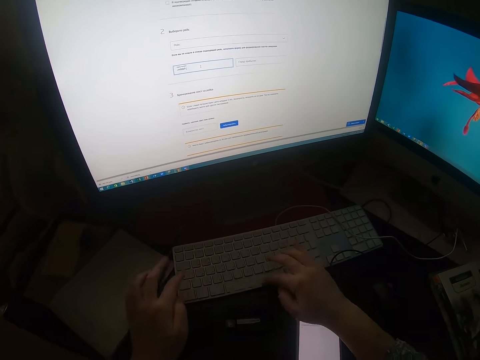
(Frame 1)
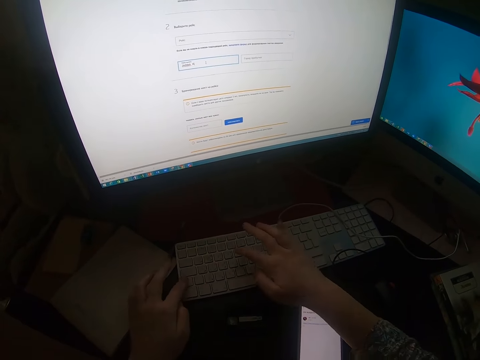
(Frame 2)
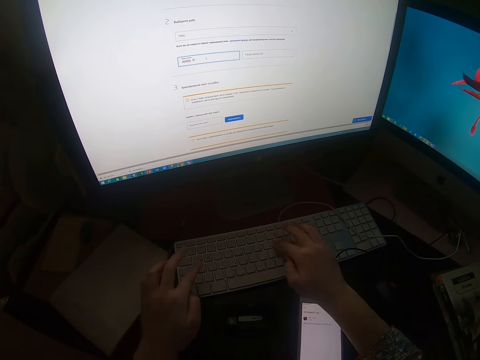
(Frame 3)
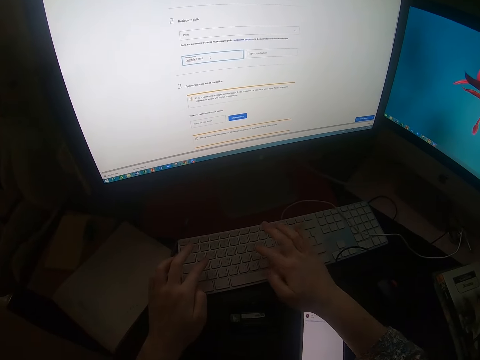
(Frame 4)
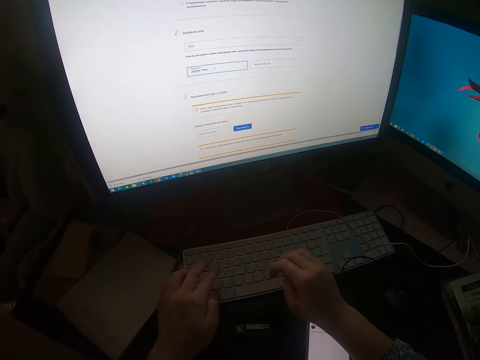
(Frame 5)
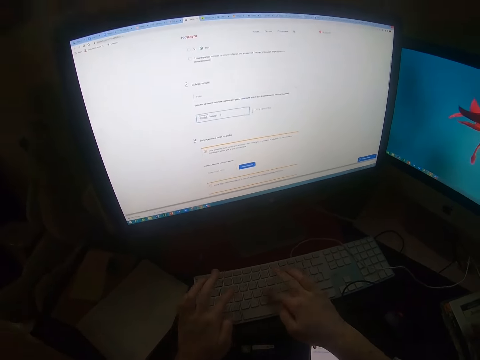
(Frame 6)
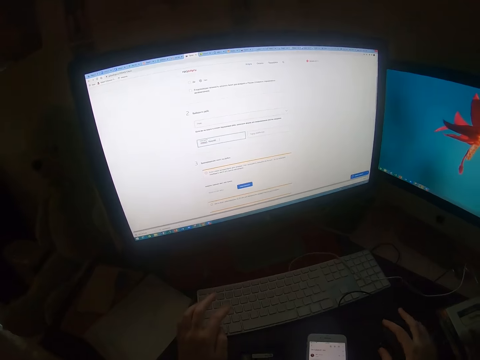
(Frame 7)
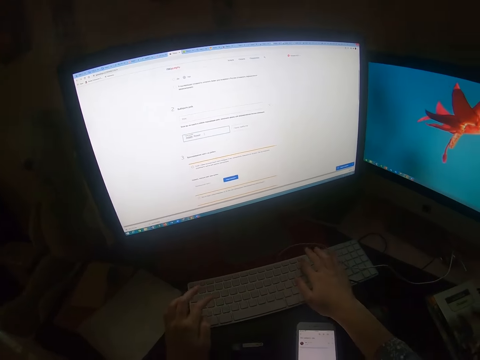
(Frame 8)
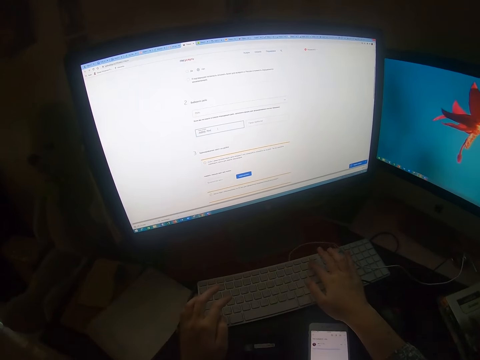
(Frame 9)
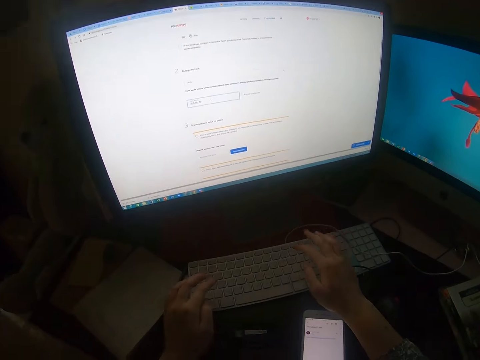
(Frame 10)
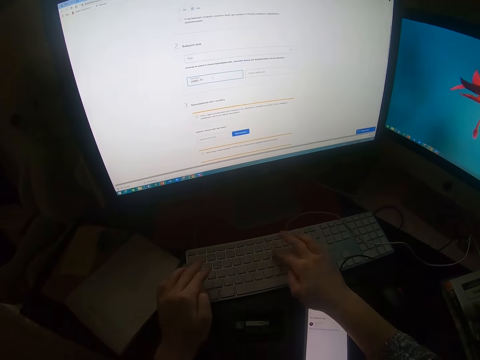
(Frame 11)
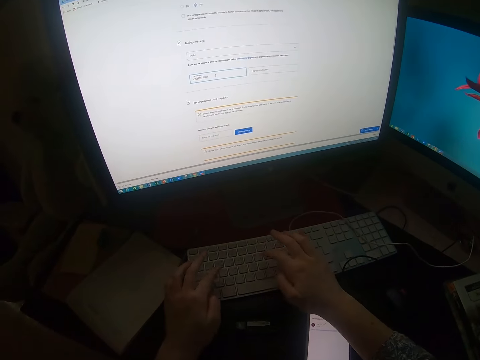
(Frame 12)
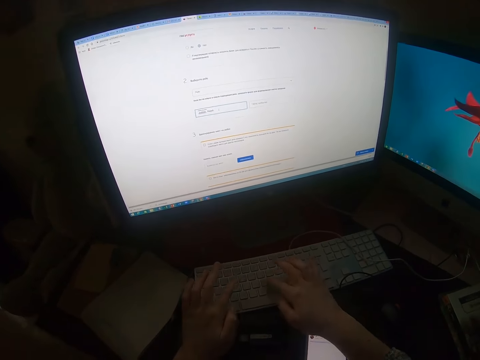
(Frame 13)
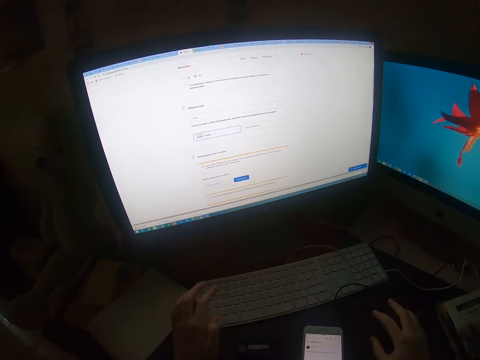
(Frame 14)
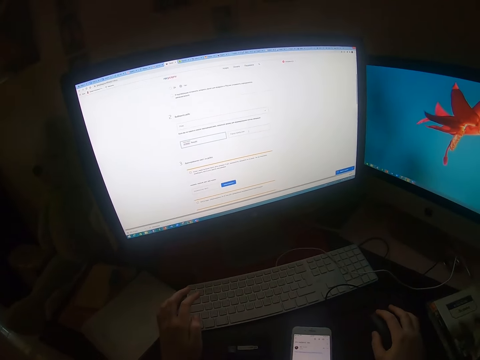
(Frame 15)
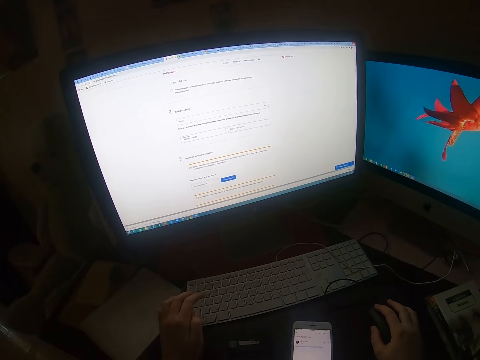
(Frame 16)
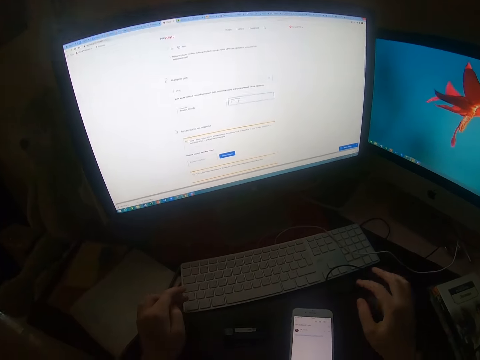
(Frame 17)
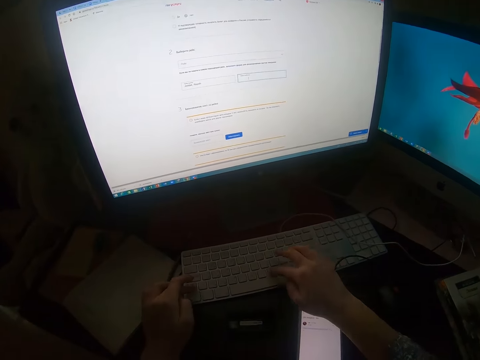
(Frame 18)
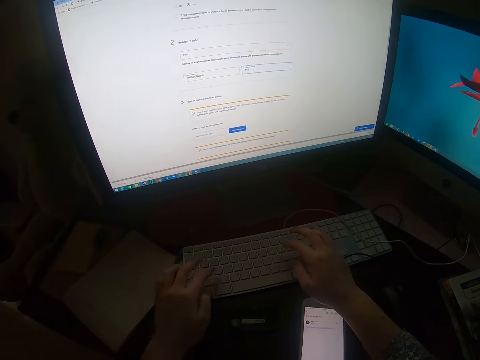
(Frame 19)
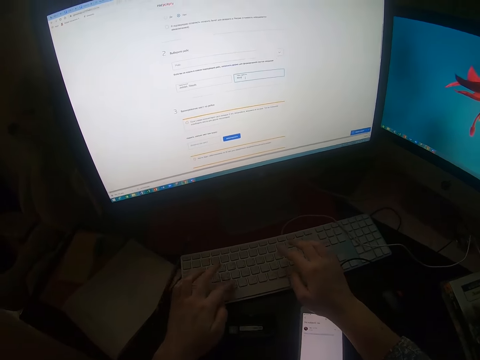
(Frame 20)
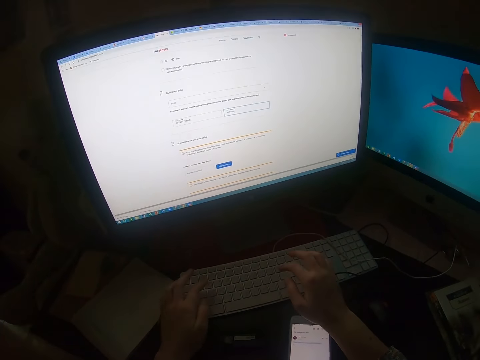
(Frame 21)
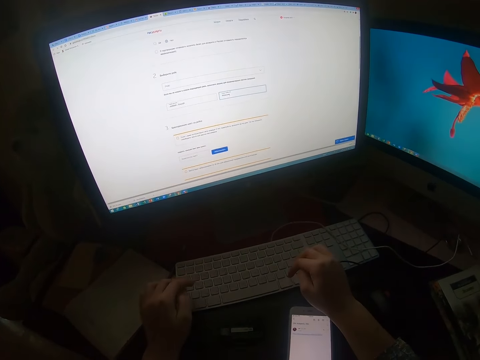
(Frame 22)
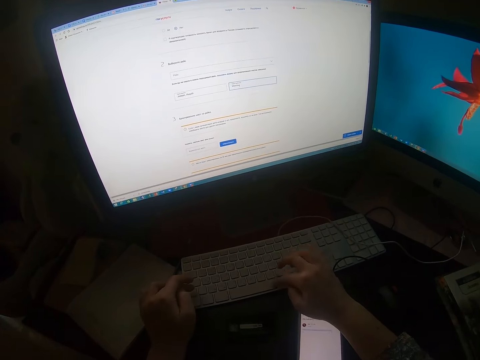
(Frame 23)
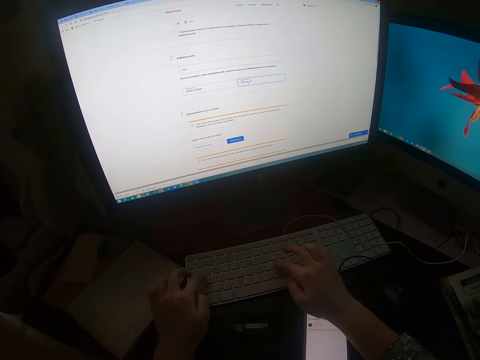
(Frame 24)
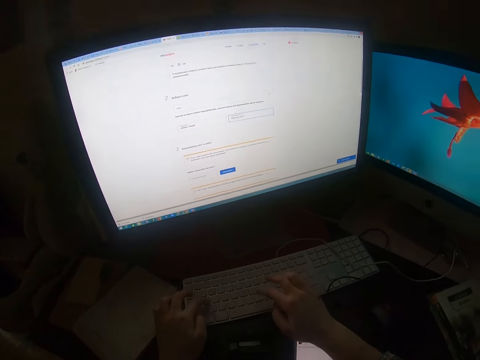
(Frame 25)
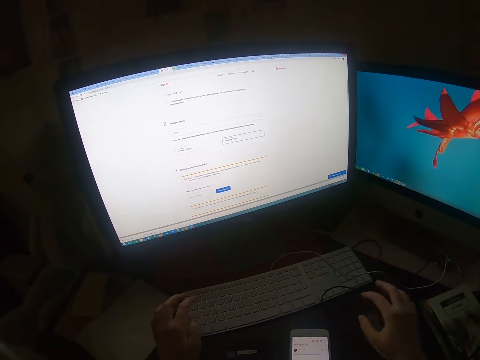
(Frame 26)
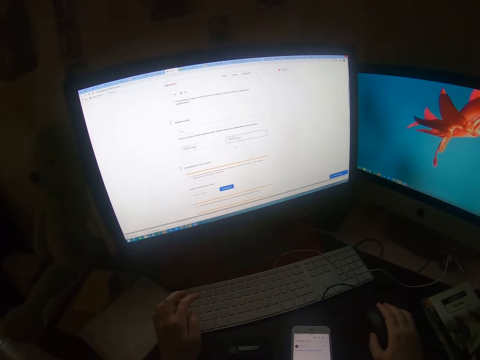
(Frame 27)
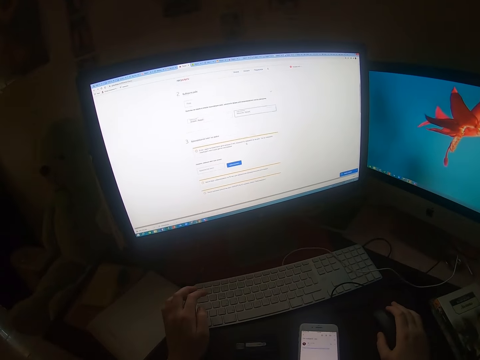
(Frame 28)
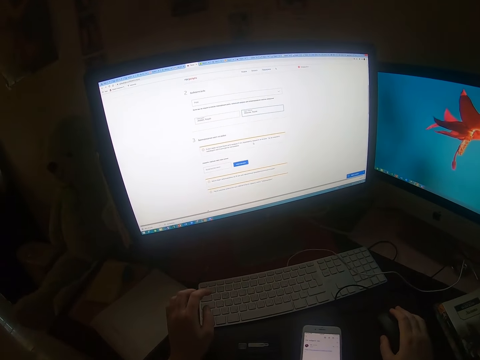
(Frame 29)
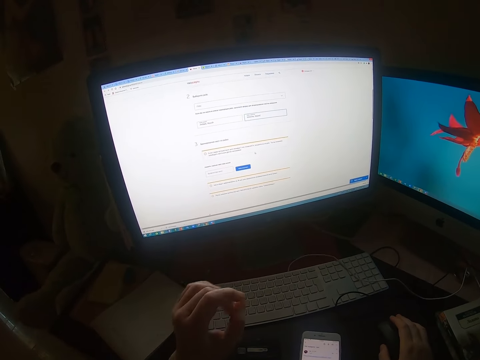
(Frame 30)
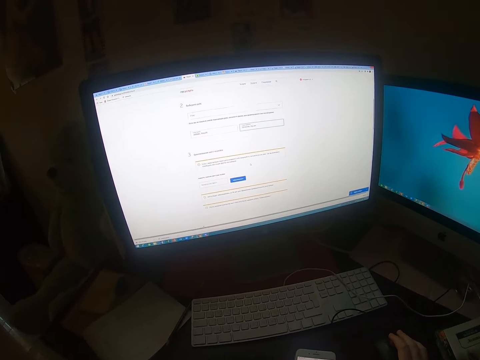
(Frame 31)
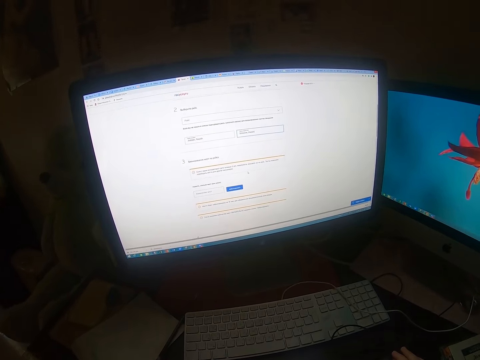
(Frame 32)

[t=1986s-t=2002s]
The camera wearer clicks backspace on a keyboard. They type on the keyboard. They operate the desktop on the table with a mouse. They click the mouse. They type on the keyboard. They type on the keyboard again. They operate the desktop on the table with the mouse.

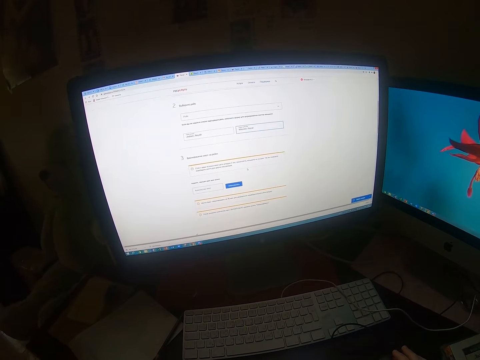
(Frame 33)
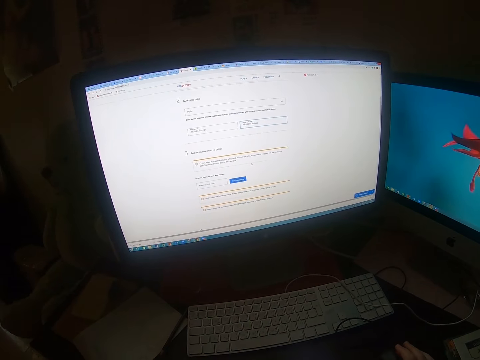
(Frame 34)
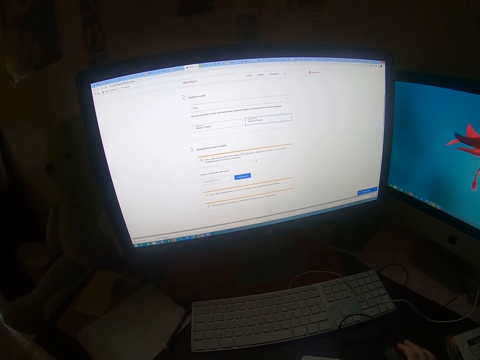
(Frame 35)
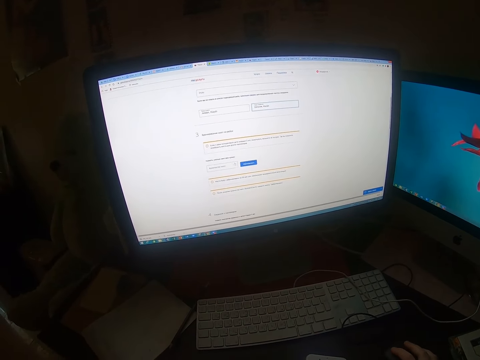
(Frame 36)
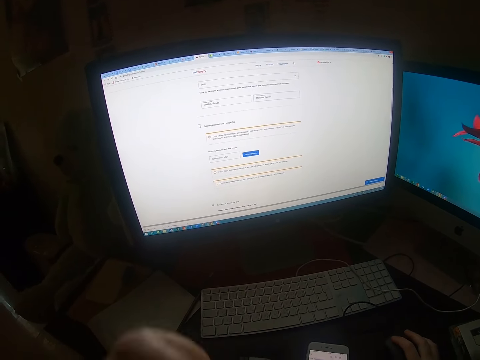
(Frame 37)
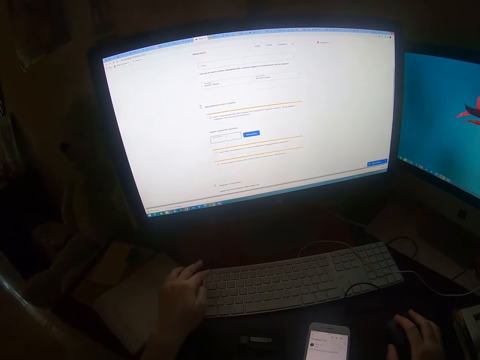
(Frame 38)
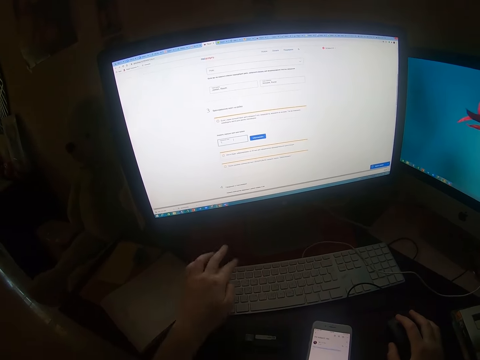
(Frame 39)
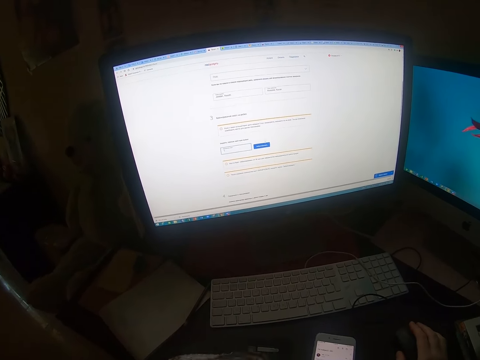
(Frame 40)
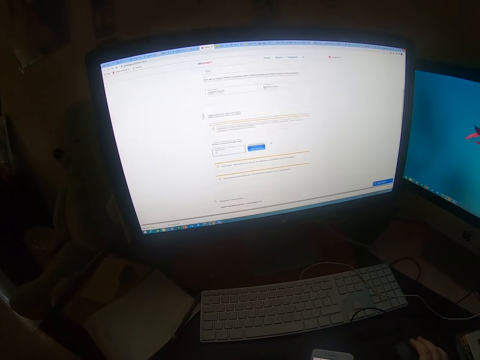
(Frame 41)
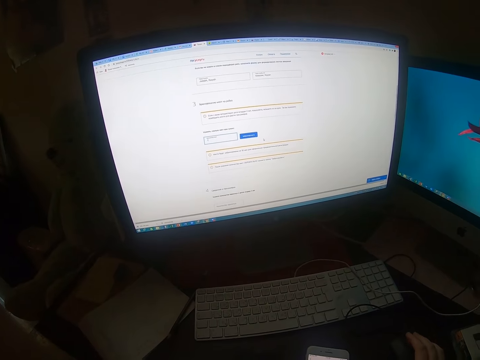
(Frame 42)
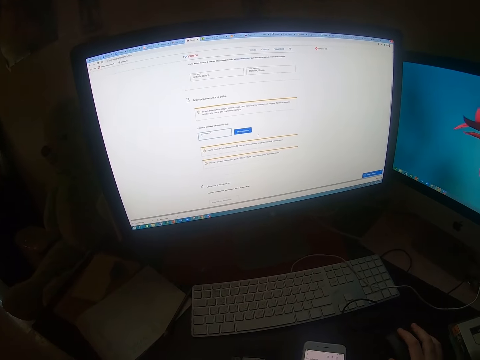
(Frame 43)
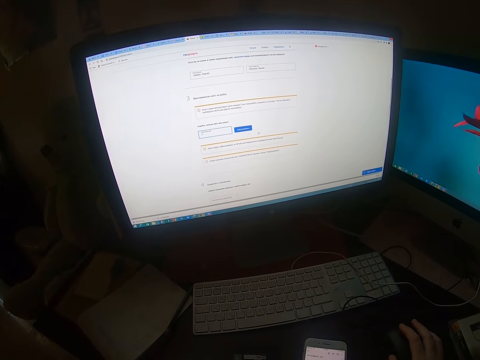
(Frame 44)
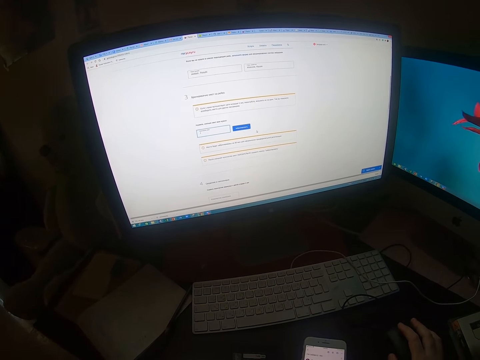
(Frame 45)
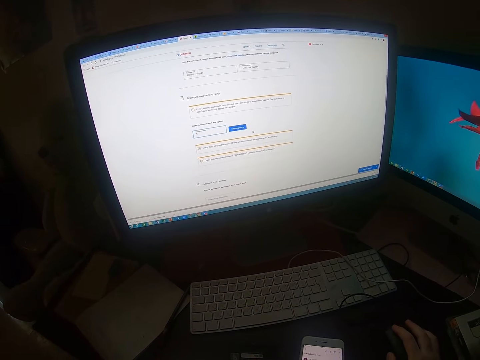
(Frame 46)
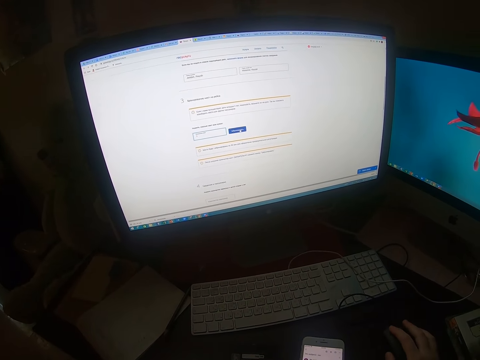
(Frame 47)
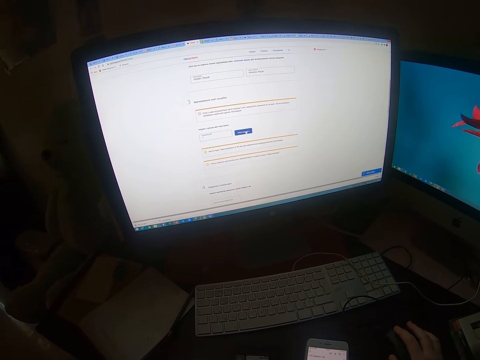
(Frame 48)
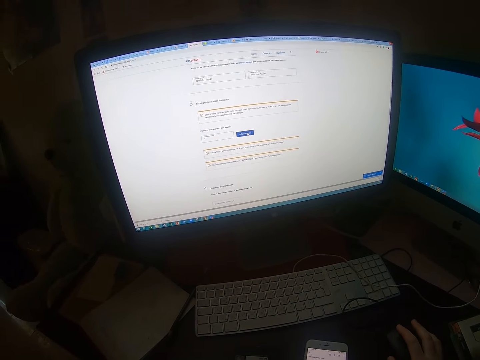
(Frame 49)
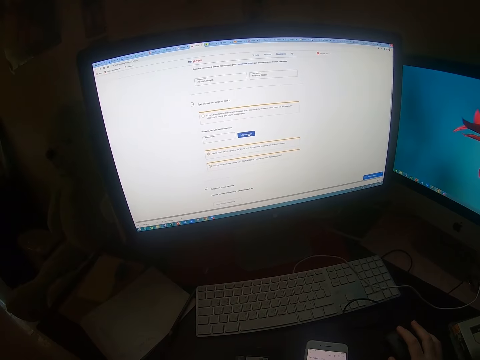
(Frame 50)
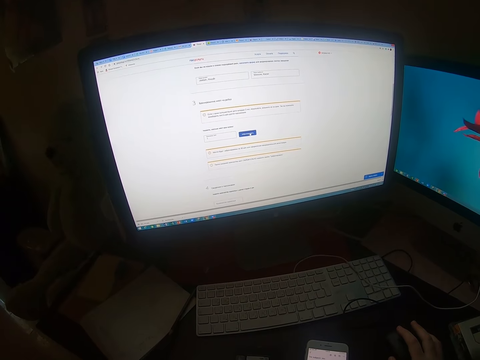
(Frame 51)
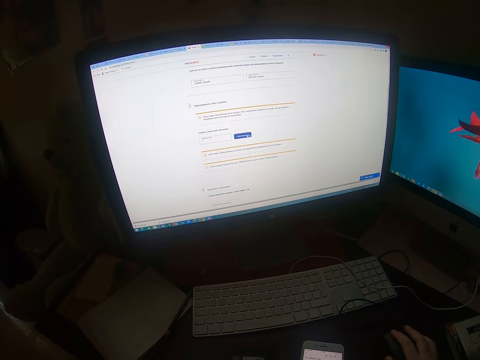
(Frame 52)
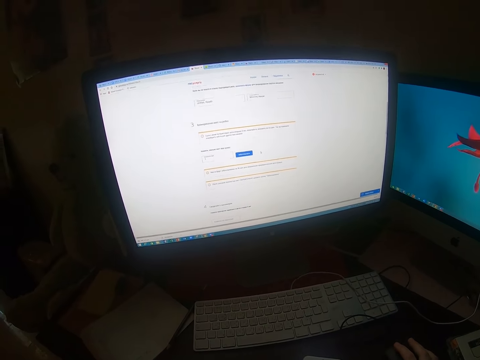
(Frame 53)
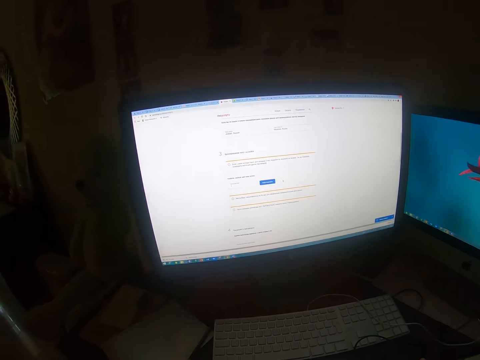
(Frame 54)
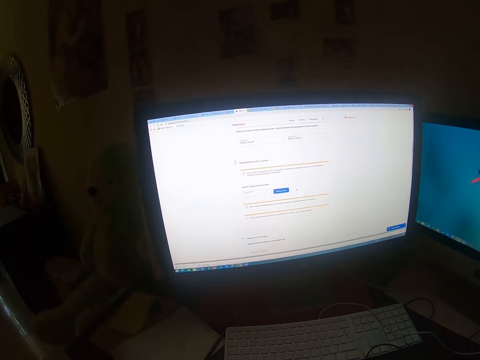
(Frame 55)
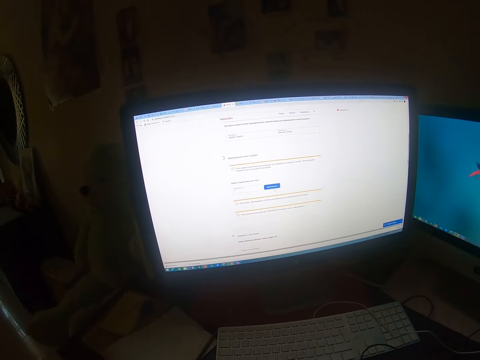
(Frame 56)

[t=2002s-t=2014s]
The camera wearer scrolls down the screen with a mouse. He presses the keyboard with his left hand. He operates the desktop on the table with the mouse. He clicks the mouse.
